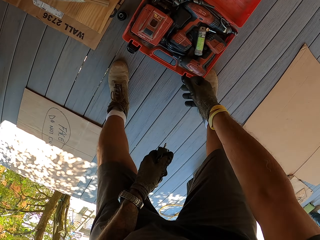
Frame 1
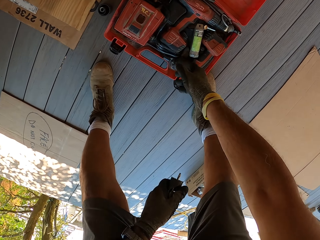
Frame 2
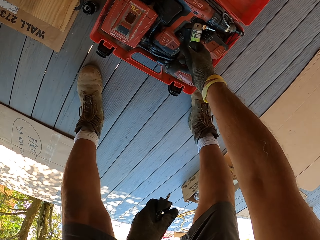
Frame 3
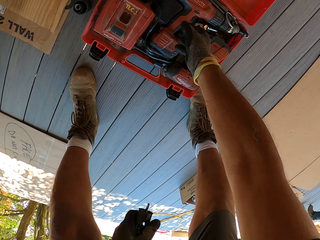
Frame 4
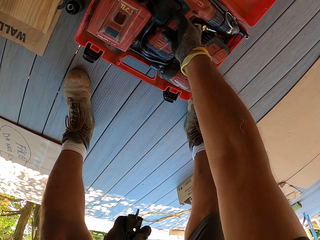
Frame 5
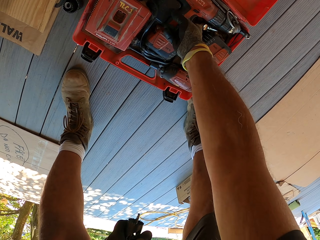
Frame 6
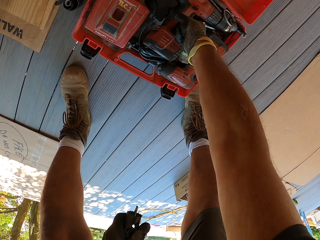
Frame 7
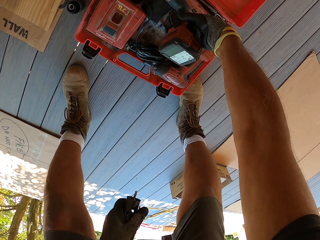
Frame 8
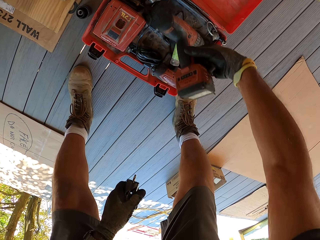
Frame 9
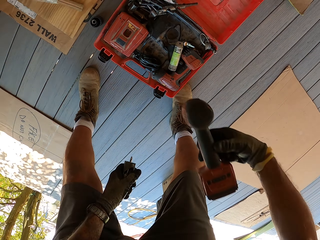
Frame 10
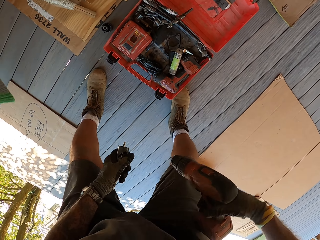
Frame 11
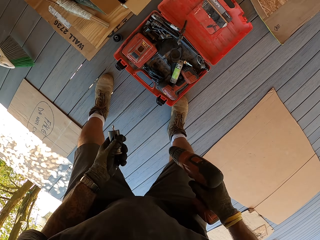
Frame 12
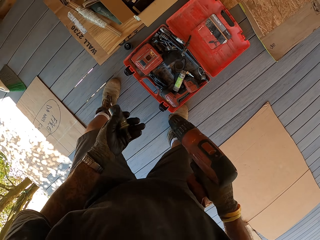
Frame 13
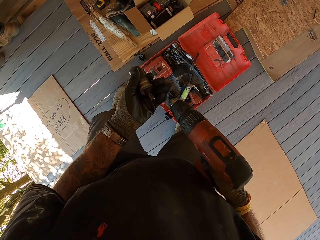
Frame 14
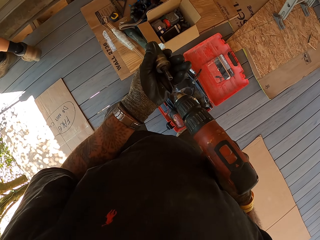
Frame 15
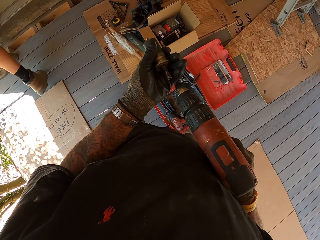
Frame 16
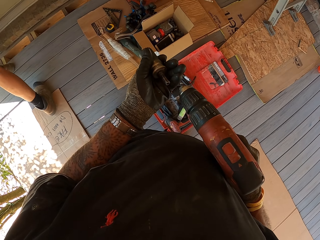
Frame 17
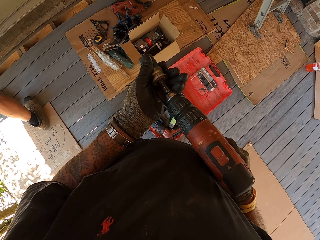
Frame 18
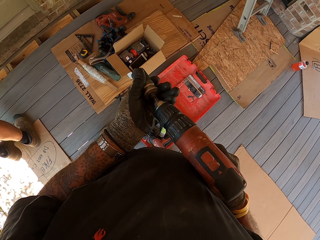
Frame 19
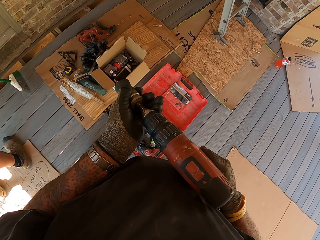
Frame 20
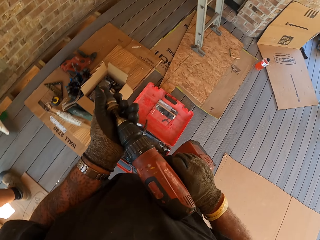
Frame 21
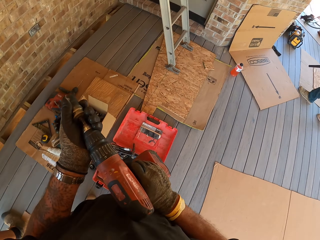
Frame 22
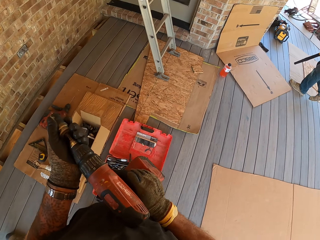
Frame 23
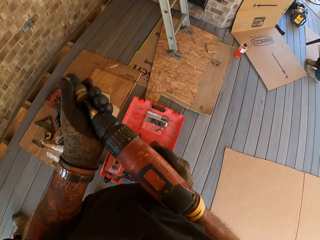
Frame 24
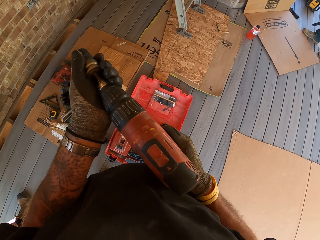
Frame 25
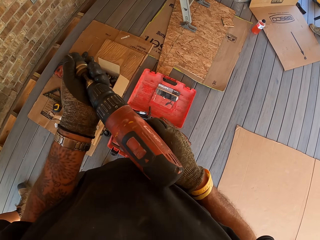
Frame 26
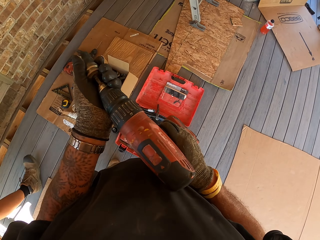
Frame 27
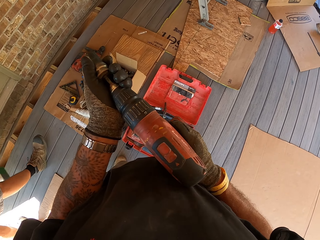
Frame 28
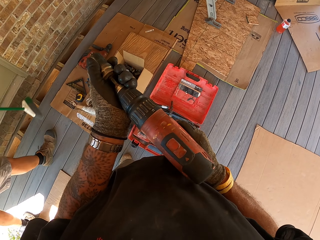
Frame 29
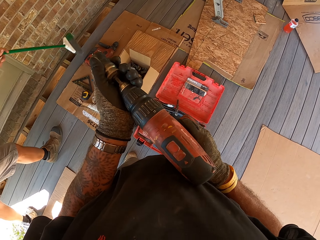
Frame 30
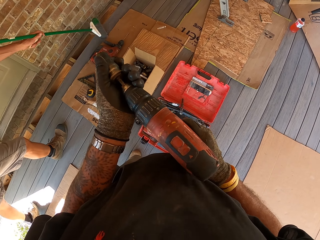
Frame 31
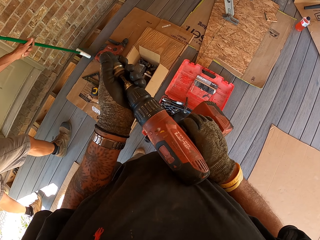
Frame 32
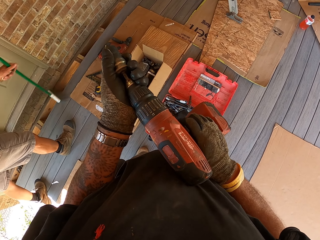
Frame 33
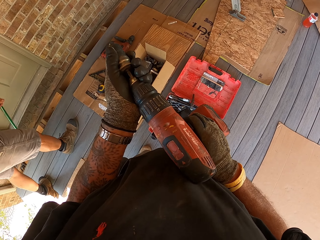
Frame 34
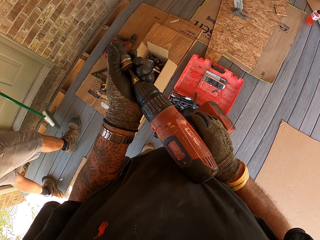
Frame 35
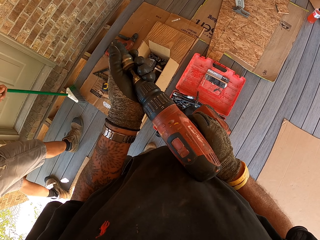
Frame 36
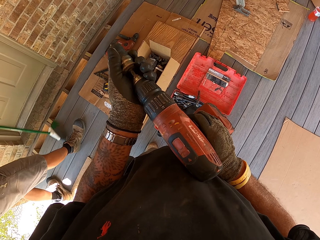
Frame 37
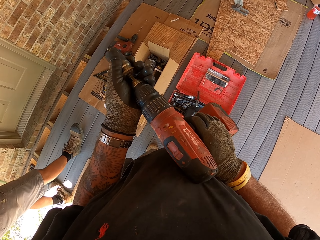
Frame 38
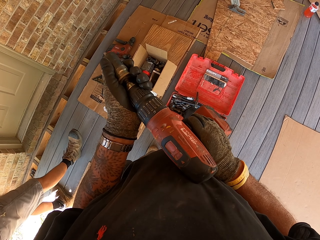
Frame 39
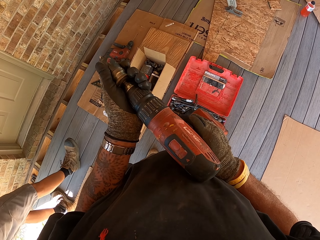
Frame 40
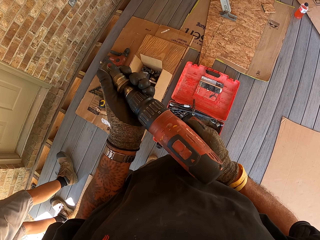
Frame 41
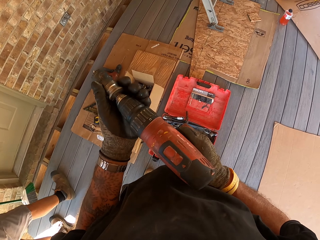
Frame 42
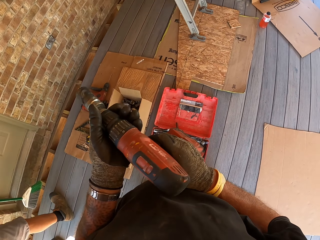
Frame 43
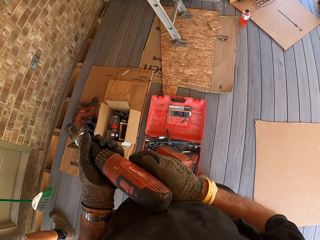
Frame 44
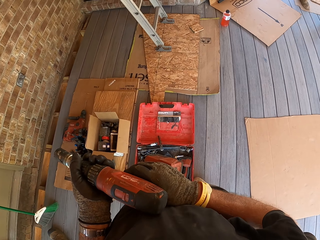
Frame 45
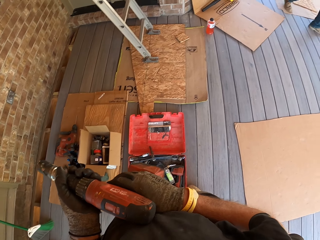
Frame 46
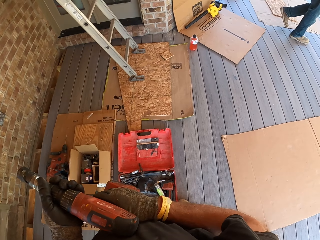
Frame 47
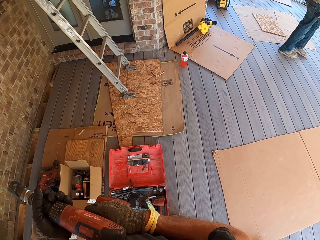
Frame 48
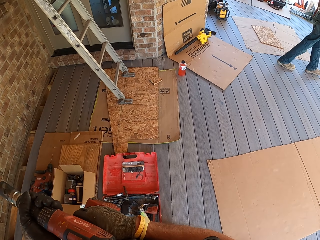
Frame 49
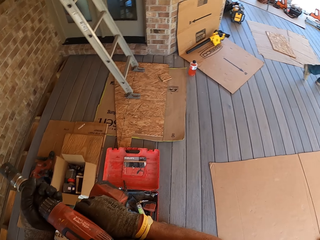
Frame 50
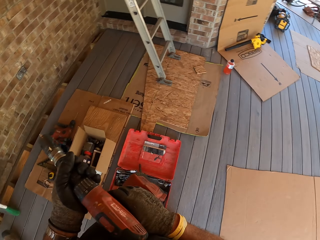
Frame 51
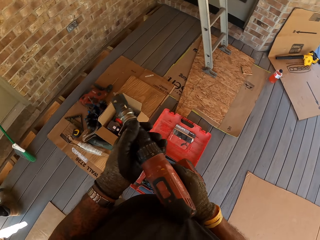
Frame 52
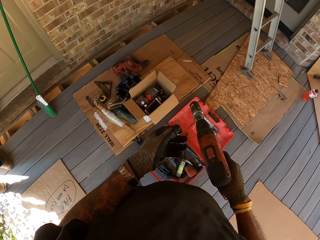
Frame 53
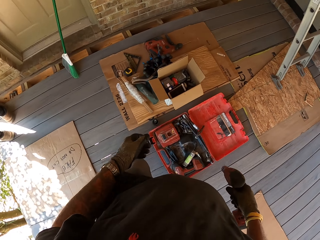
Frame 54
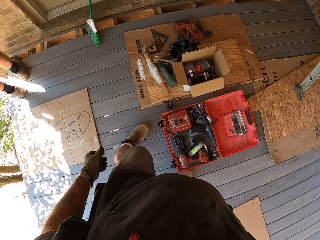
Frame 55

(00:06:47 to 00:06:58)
The camera wearer picks up the drill from the tool box. They fix the drill chuck on the drill. The man sweeps the floor.

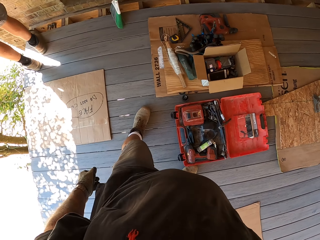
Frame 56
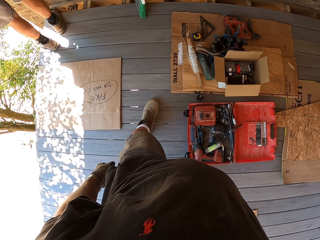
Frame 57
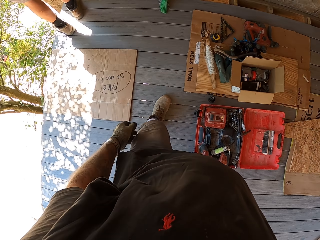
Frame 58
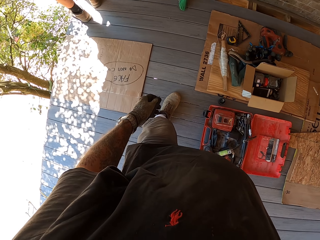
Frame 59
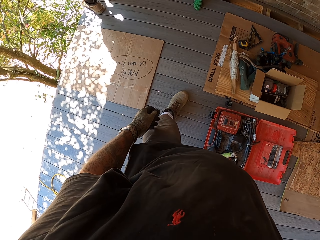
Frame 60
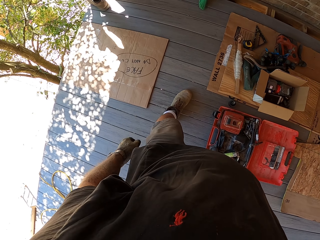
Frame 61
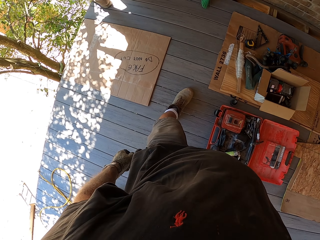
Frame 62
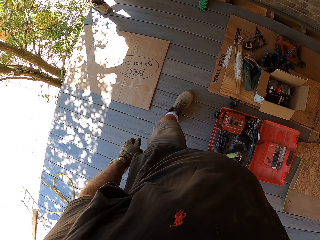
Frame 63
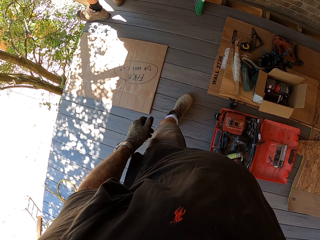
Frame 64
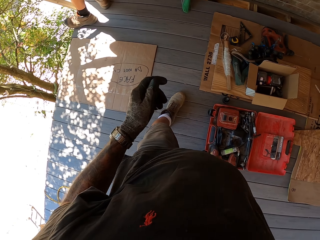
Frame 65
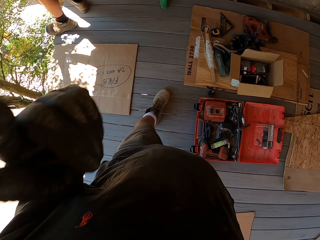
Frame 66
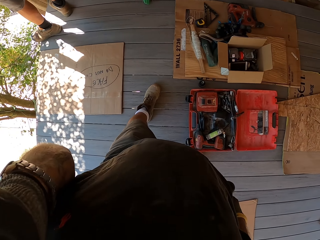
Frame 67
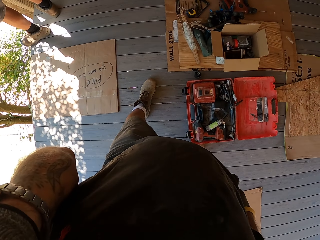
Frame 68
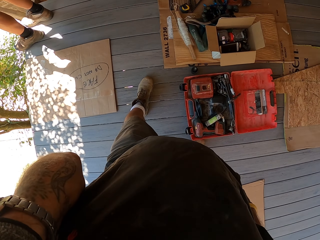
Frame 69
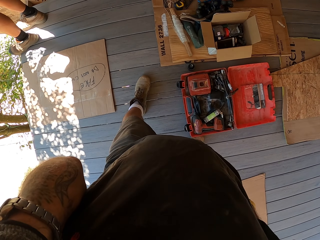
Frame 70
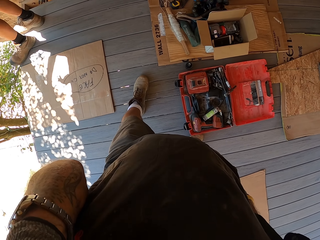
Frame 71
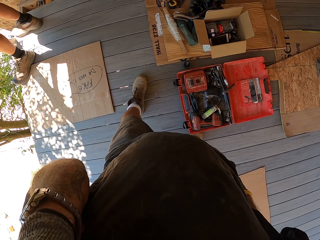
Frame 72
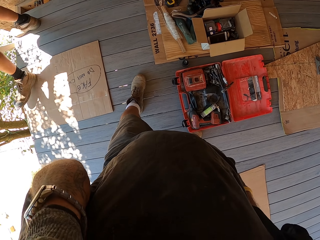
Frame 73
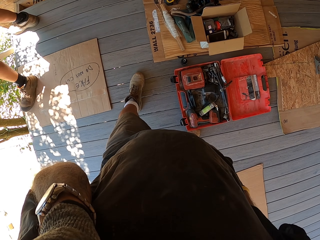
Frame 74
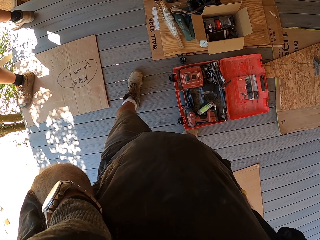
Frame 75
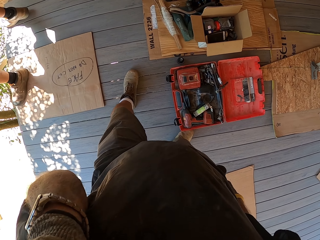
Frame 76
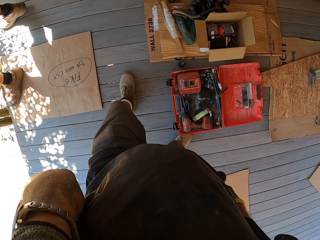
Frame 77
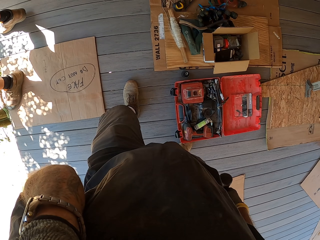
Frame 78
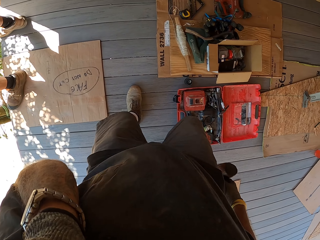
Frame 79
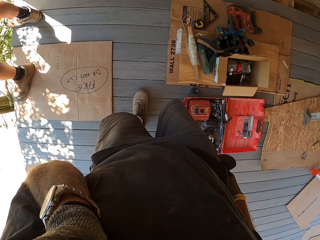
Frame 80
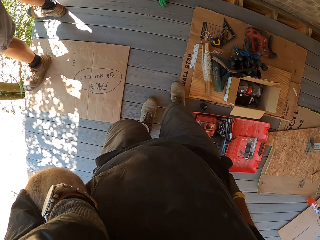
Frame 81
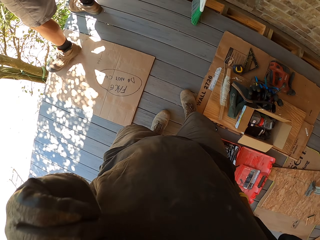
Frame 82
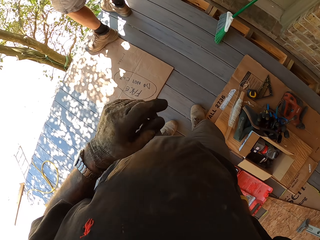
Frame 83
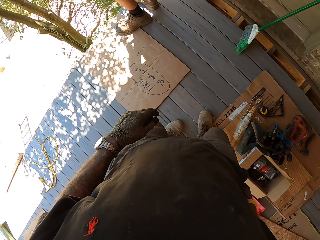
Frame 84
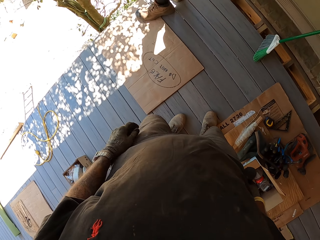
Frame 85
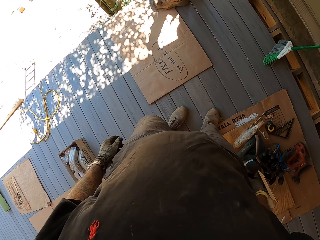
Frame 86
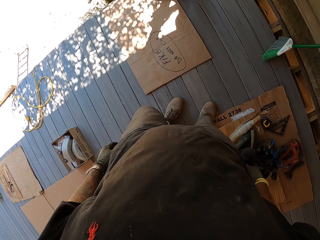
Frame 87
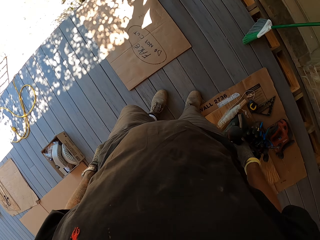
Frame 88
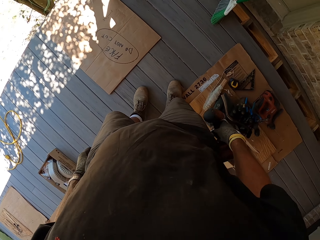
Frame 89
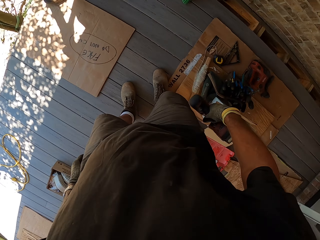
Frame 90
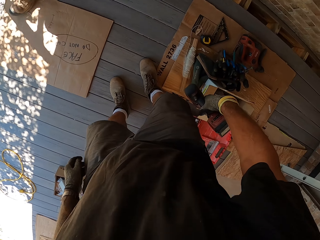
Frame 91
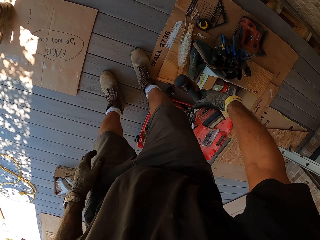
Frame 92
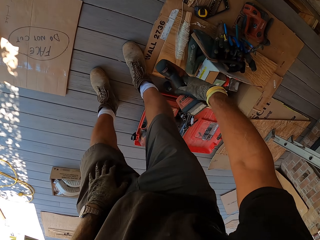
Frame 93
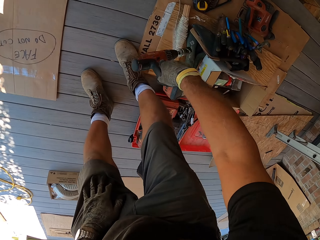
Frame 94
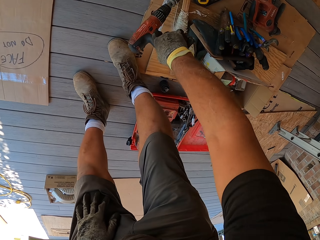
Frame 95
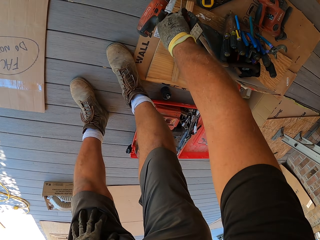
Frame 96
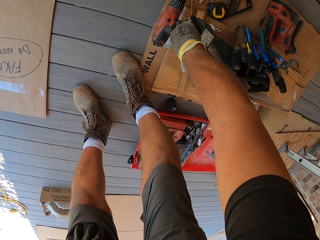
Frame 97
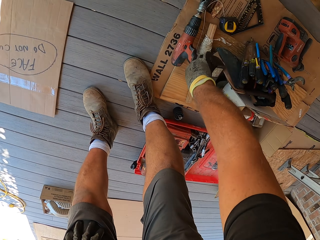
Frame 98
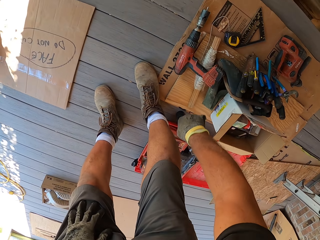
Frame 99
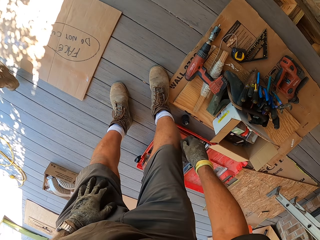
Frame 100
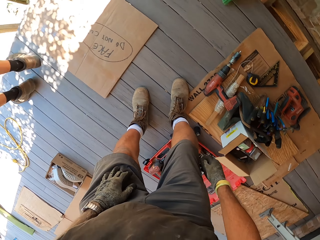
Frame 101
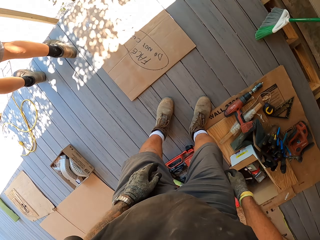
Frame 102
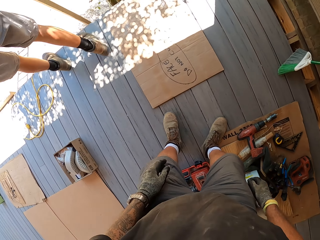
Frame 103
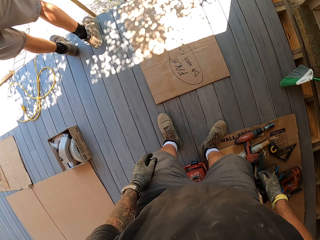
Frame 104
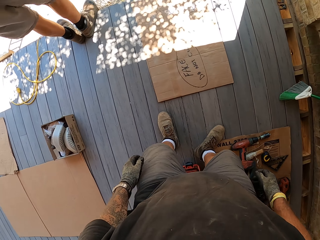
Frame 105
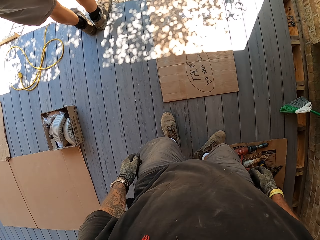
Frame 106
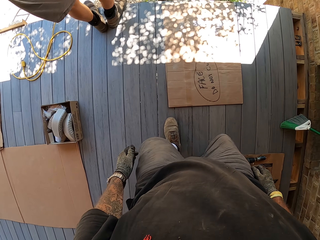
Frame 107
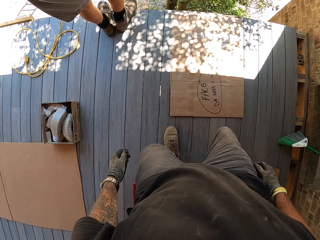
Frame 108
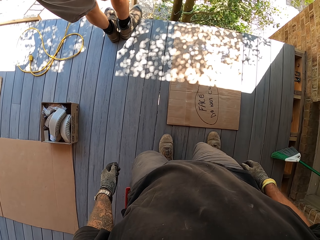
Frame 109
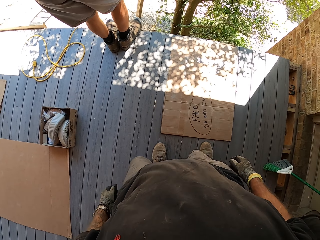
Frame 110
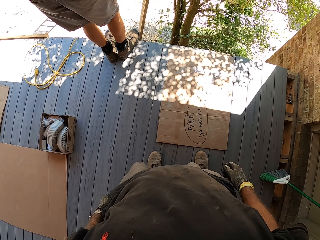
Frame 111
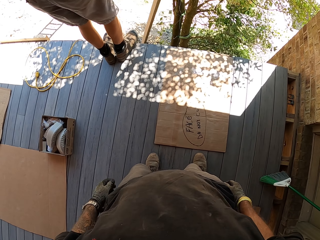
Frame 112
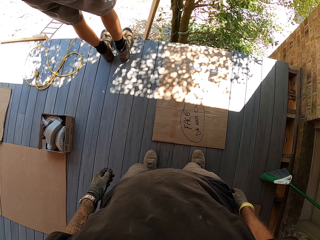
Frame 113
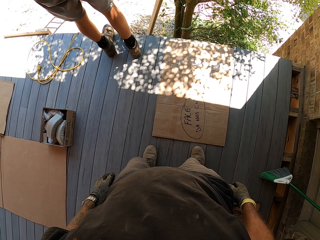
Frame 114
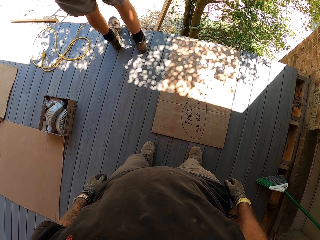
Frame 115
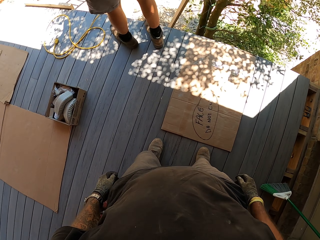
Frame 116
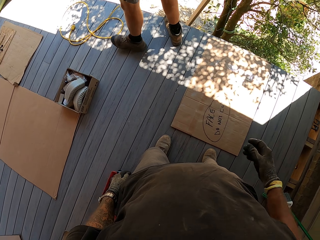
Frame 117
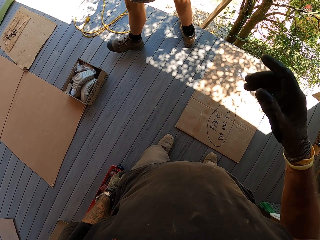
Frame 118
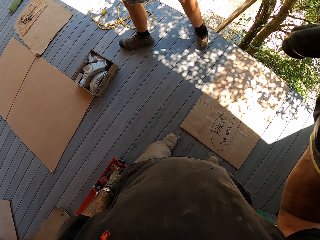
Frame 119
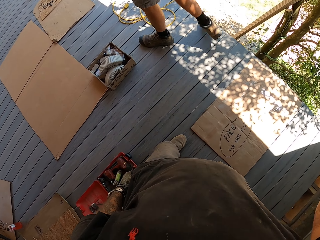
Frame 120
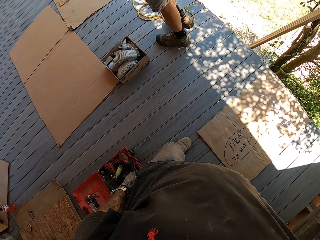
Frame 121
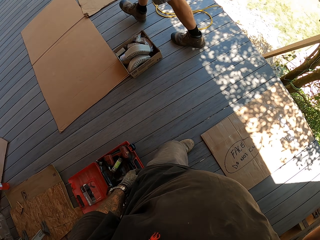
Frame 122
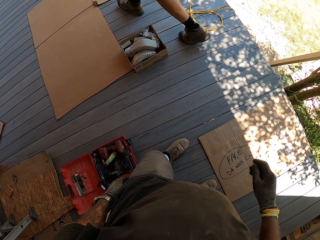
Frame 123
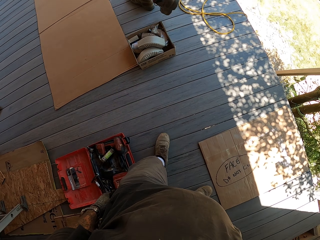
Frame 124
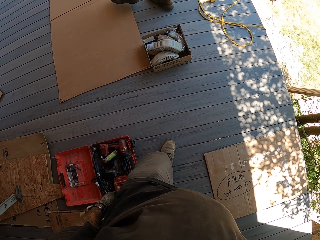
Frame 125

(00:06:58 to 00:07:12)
The camera wearer looks around. They adjust the camera. They put the drill on the carton. They turn around.
